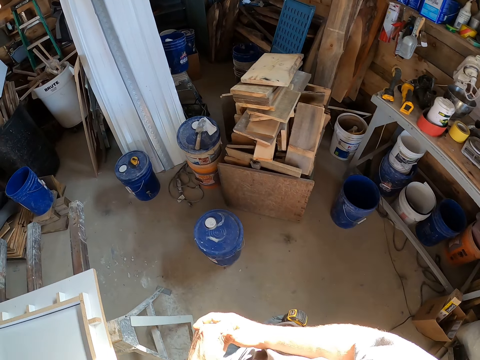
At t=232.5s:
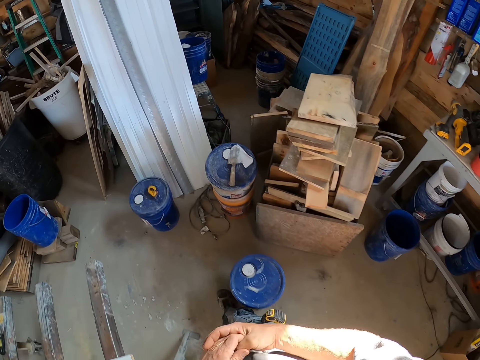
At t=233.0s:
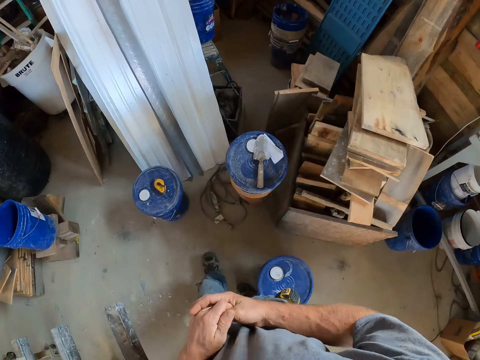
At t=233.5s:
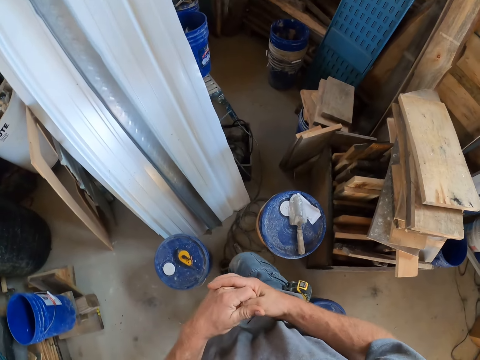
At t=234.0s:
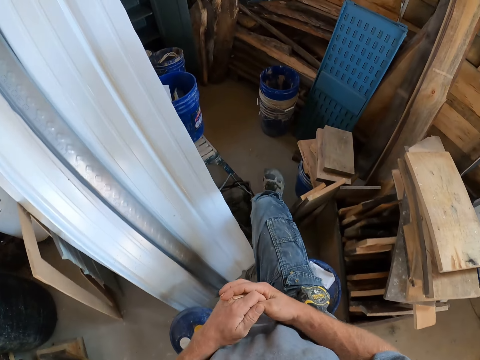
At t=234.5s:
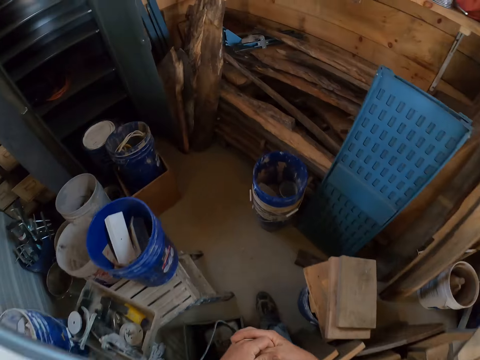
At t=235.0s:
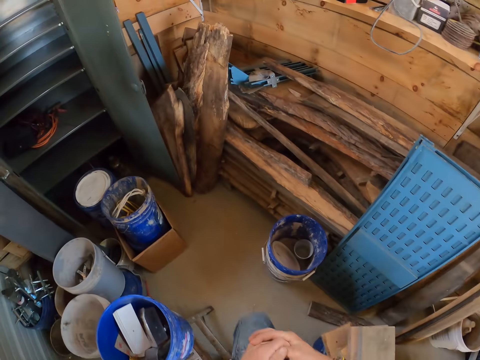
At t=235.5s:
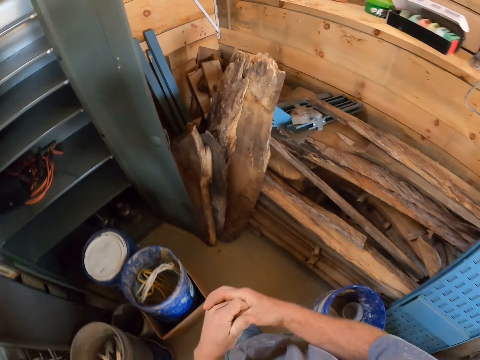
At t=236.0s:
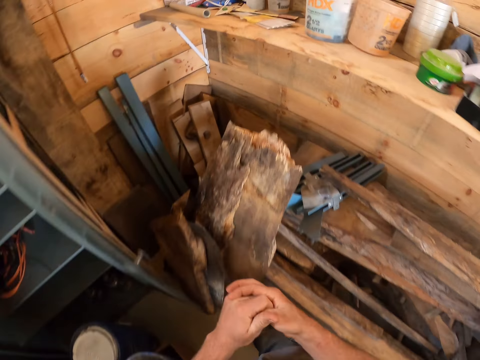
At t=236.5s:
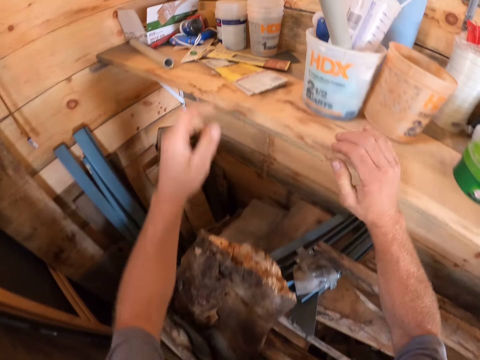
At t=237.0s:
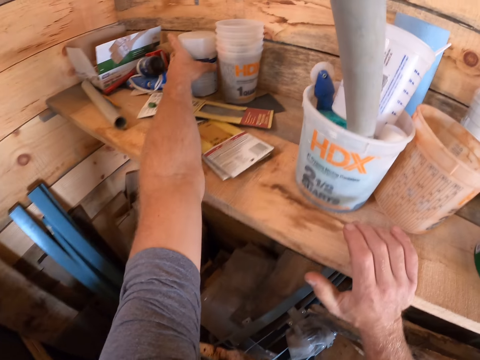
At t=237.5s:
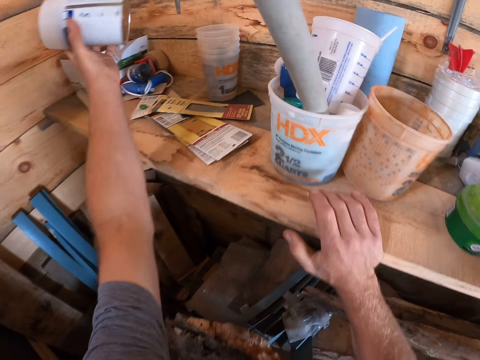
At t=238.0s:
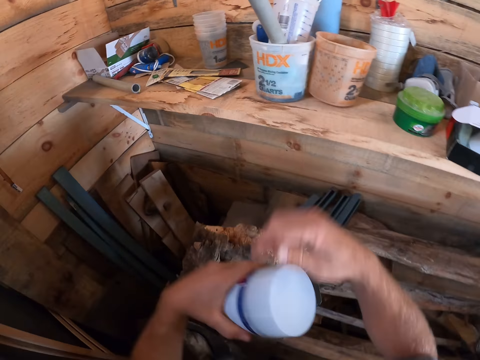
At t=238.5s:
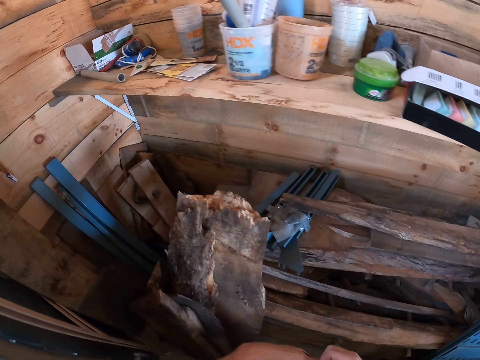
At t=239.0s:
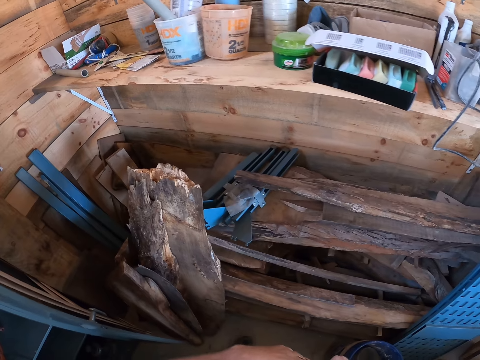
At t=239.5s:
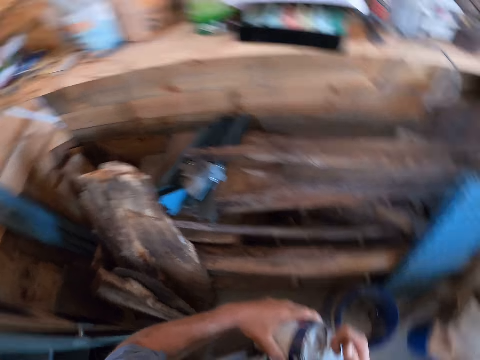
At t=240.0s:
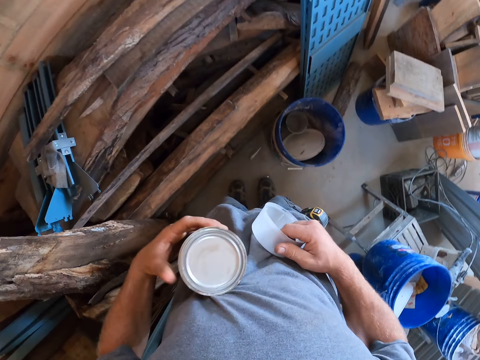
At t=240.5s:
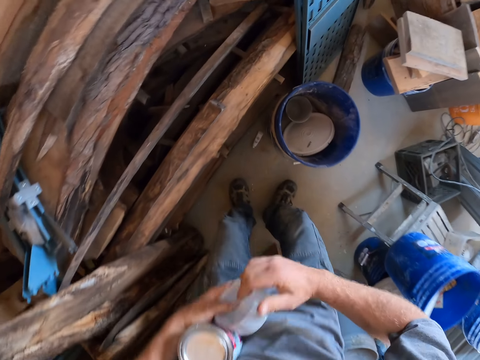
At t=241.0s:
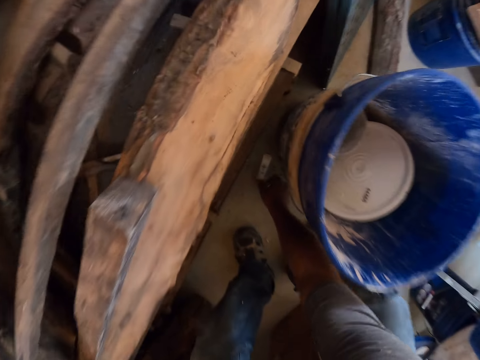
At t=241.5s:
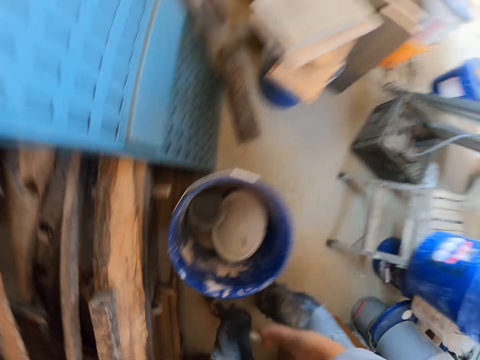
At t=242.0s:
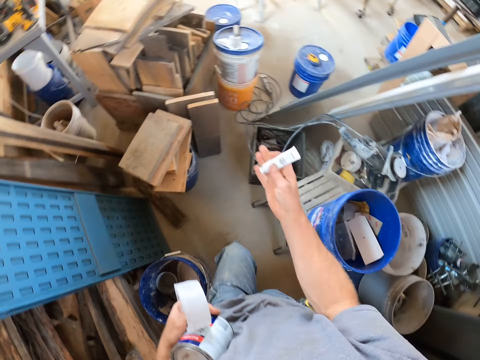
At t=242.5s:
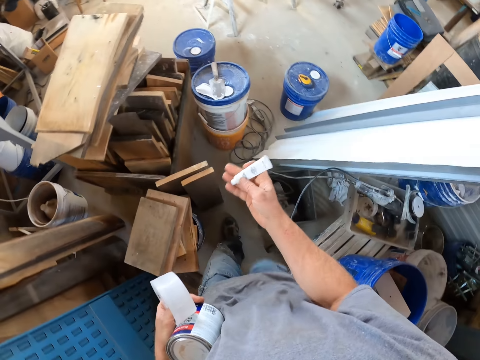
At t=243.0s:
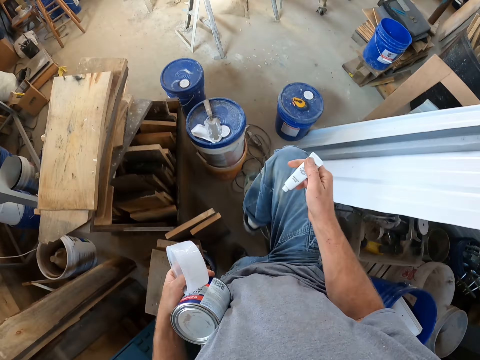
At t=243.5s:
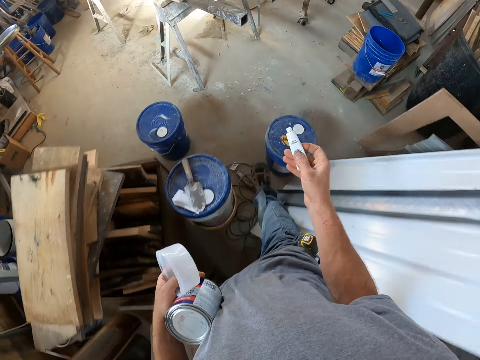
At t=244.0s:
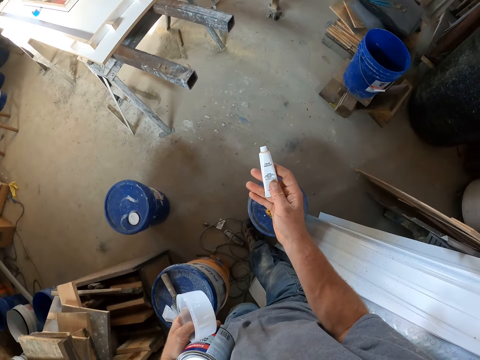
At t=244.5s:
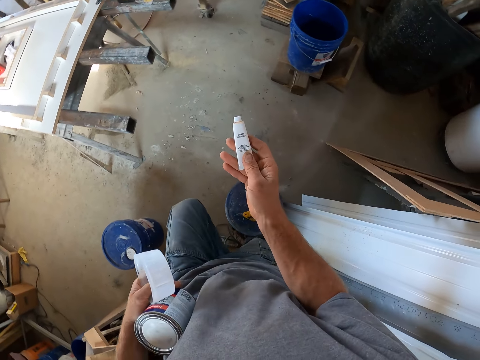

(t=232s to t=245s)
The camera wearer takes a container from the shelf. They remove the can cover. They take a tube or small container from the floor.

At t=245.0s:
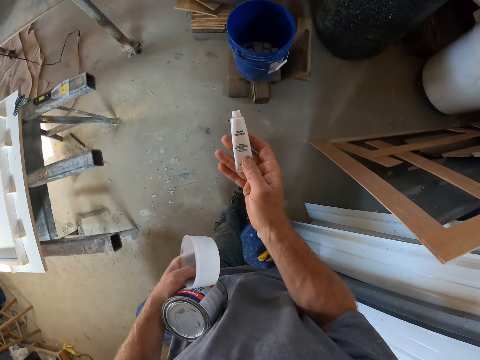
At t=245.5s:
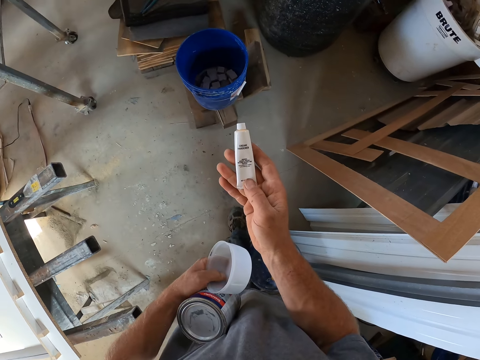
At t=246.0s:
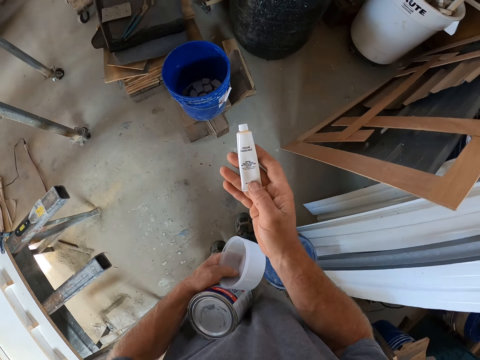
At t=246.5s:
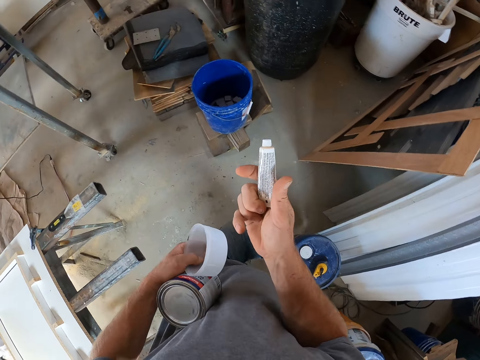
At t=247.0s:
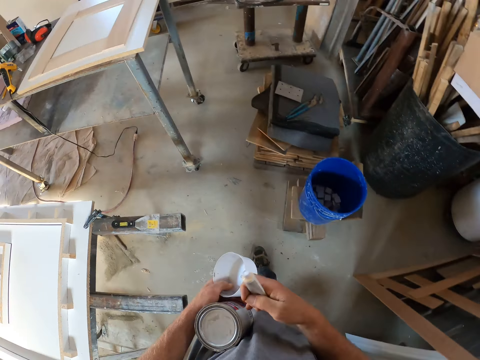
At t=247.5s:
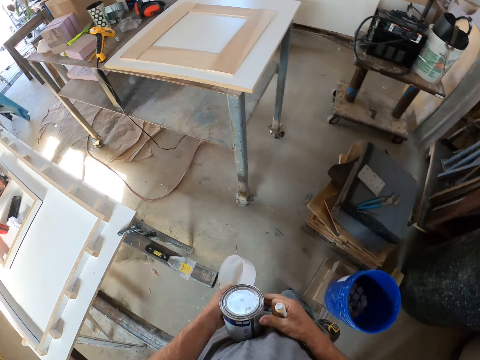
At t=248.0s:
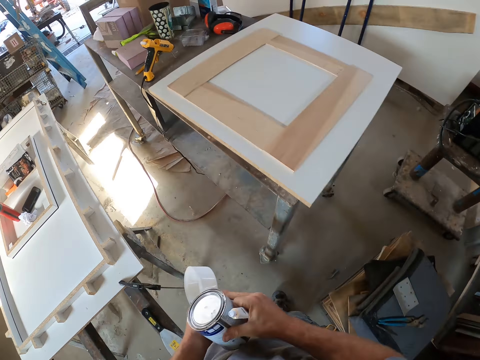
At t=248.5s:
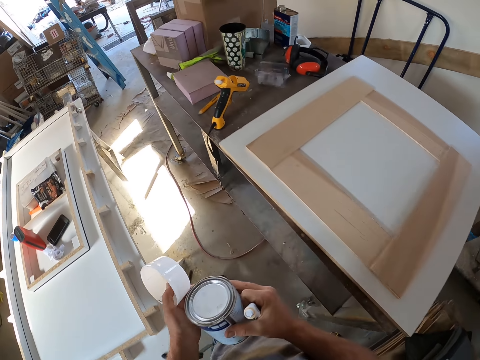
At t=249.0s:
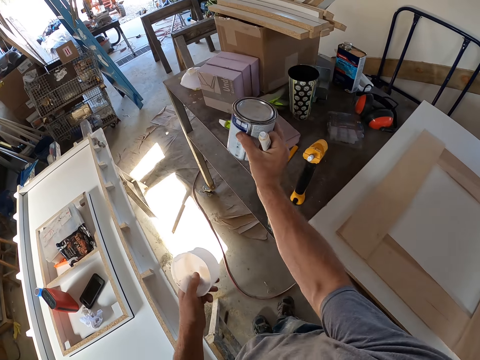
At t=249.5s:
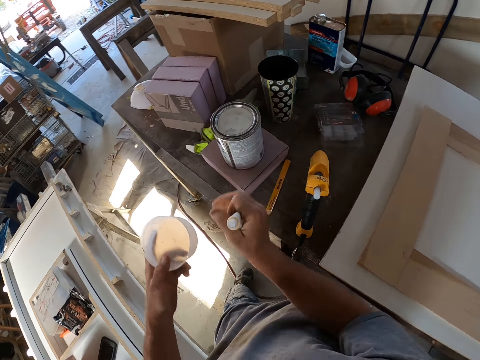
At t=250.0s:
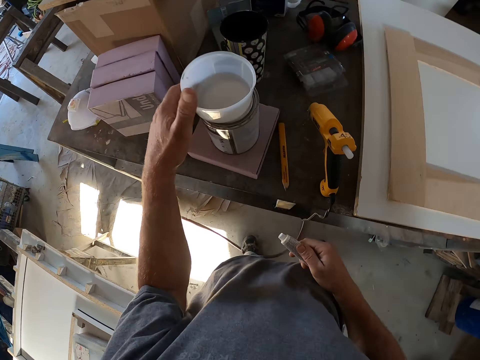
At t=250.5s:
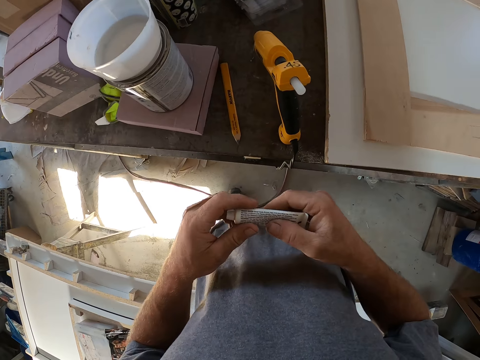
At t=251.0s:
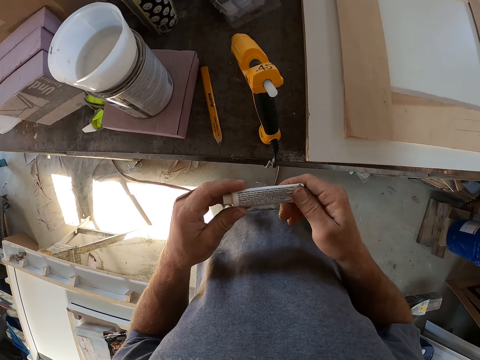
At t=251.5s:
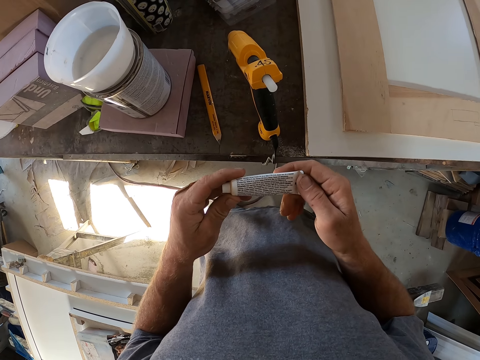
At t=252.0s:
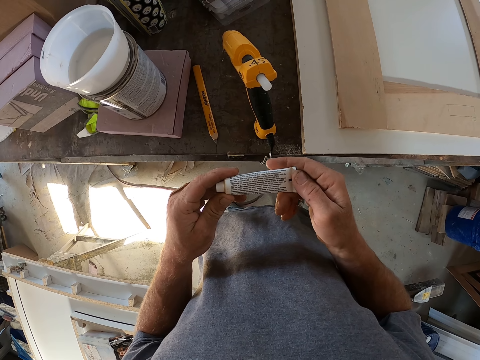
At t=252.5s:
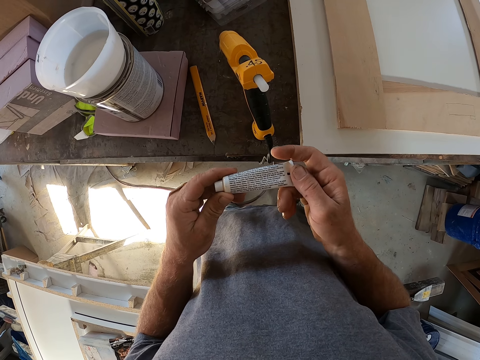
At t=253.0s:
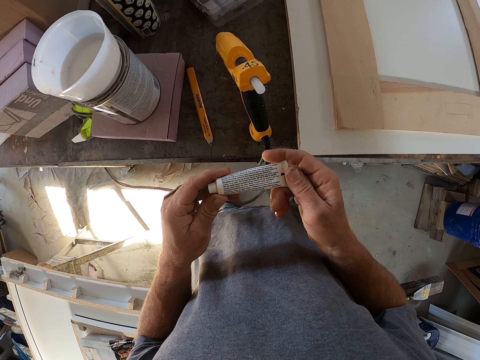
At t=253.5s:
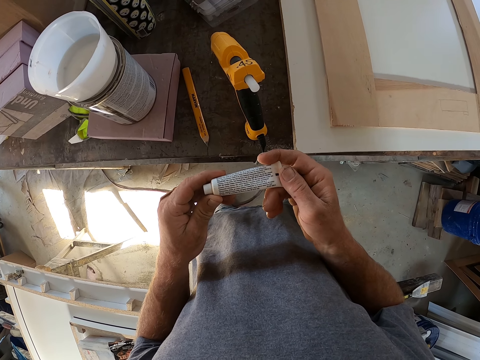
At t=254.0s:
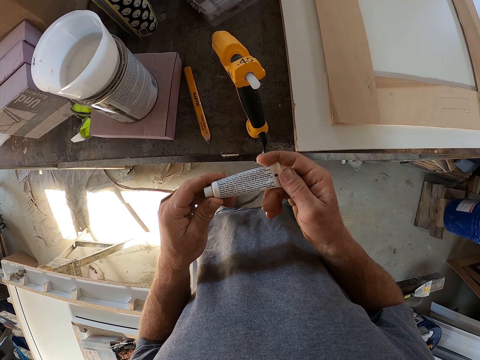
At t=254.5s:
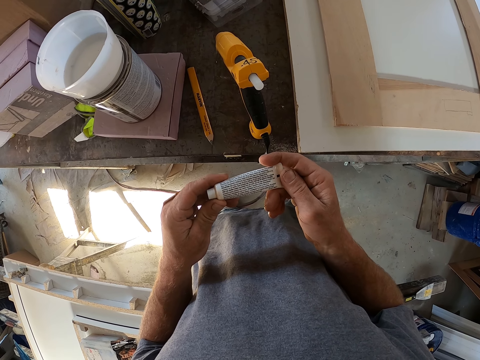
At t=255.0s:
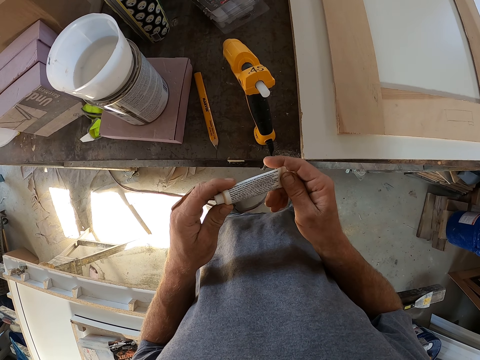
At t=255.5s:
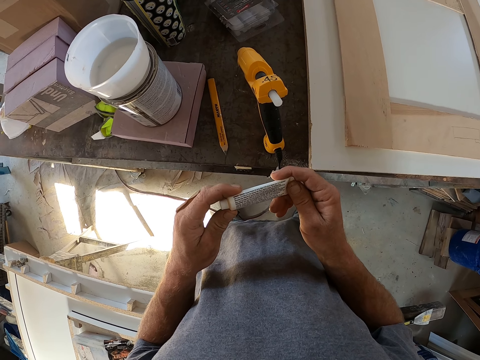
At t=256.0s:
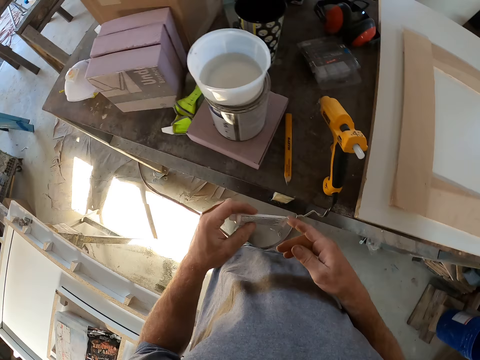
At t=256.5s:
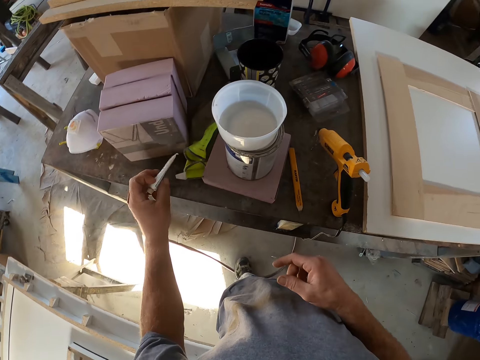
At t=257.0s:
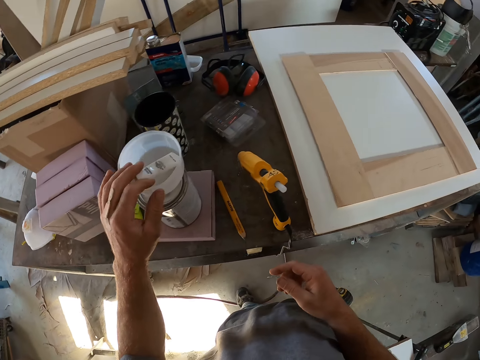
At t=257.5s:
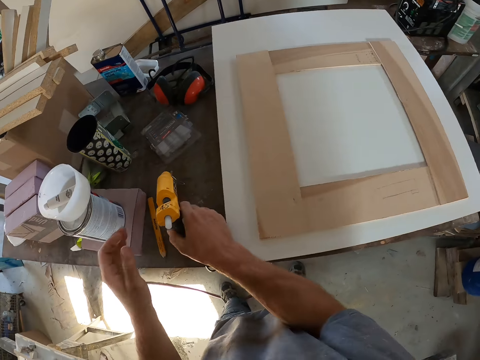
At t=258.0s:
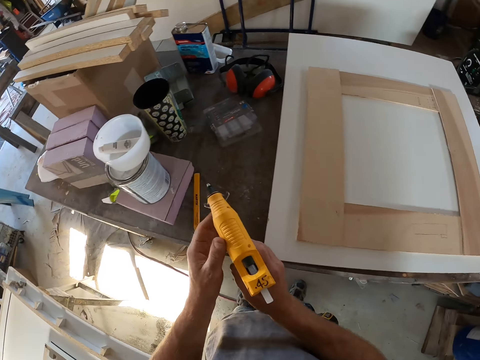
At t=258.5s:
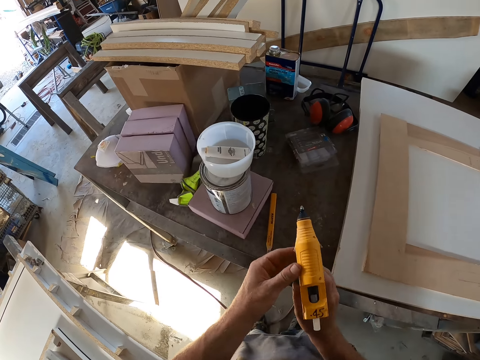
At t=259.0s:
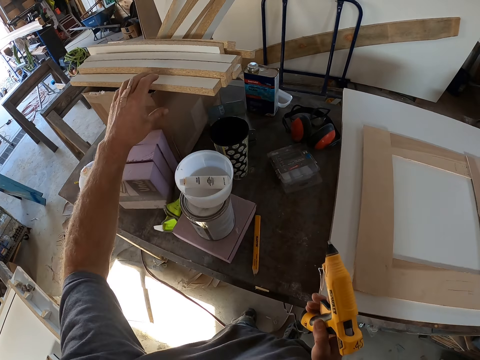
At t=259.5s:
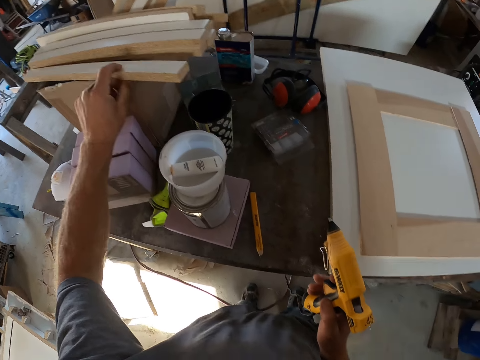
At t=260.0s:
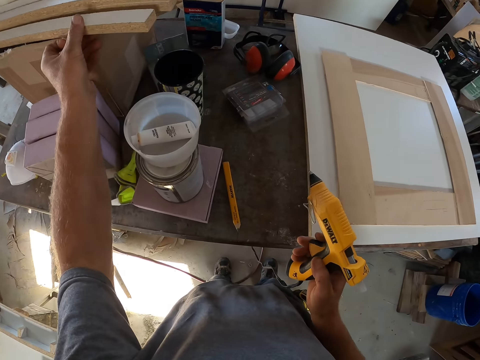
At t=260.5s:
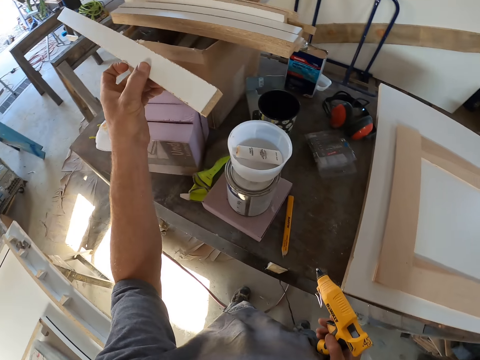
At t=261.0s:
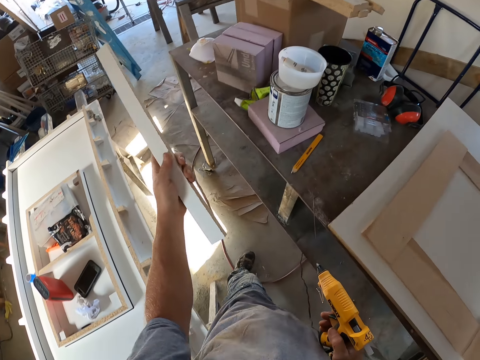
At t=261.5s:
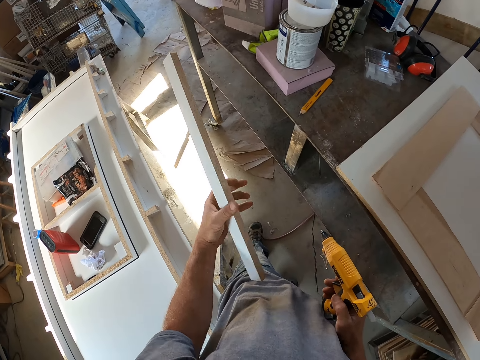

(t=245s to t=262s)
The camera wearer looks at the container. They walk in the workshop. They drop the can and can cover on the table. They put a plastic on a container. They hold the small container in hands. They drop the tube into the can cover. They take the driller from the table. They take a piece of wood from the table.
